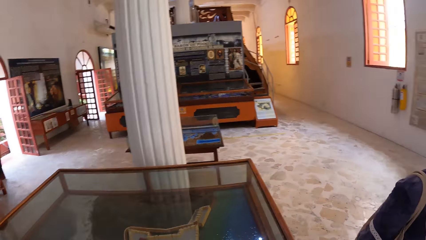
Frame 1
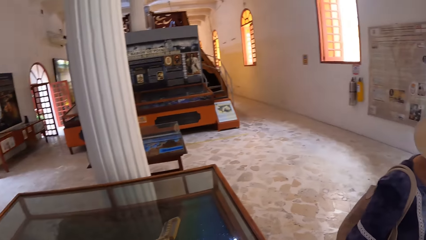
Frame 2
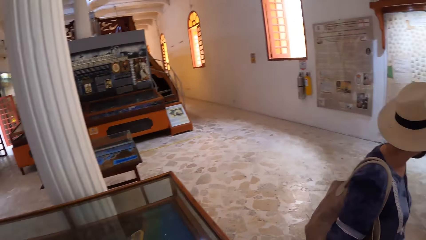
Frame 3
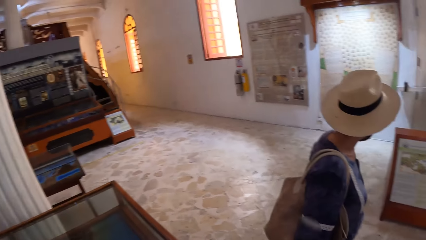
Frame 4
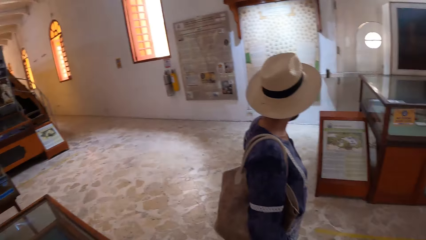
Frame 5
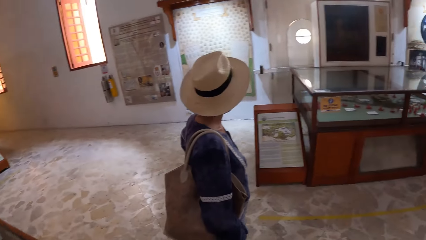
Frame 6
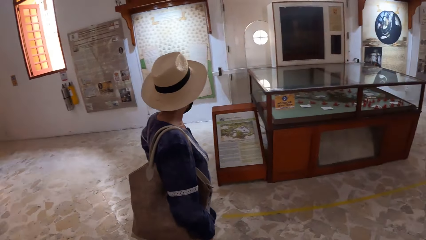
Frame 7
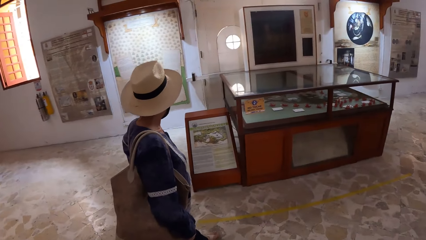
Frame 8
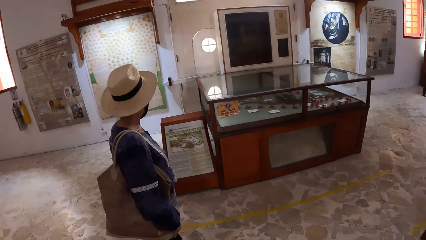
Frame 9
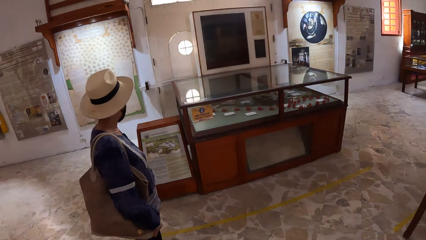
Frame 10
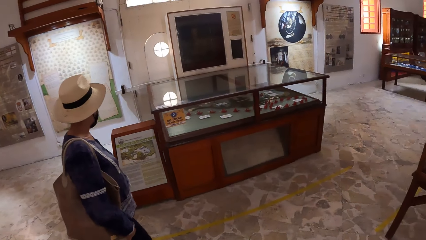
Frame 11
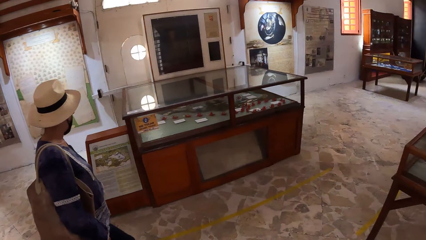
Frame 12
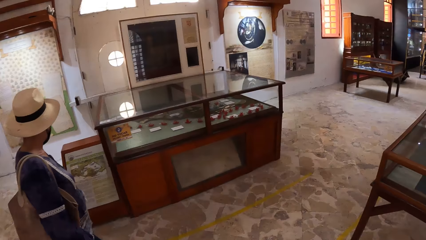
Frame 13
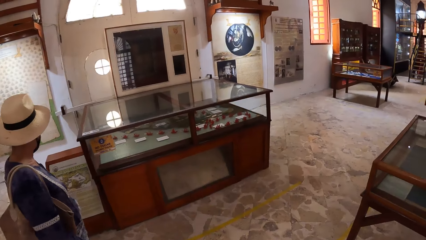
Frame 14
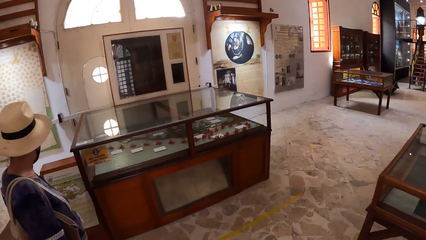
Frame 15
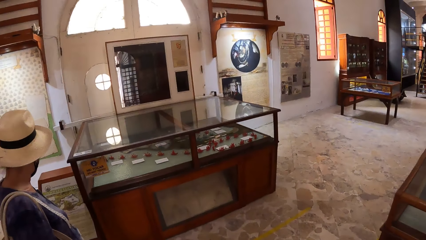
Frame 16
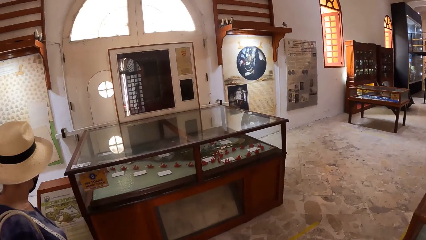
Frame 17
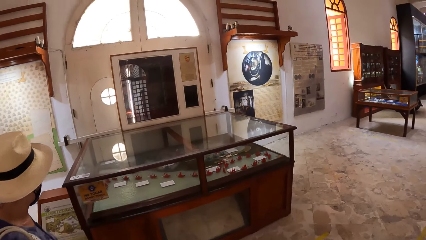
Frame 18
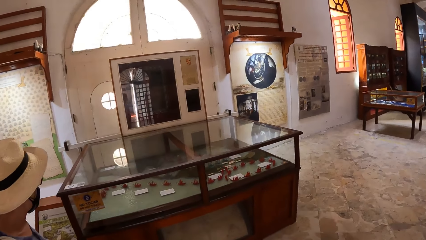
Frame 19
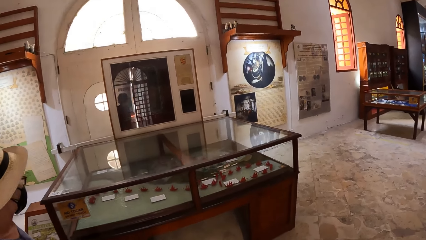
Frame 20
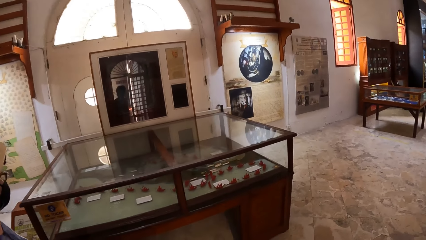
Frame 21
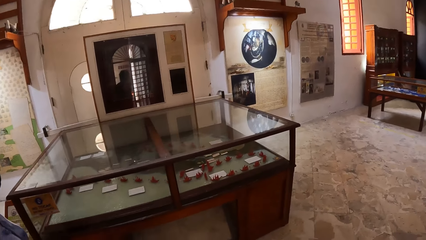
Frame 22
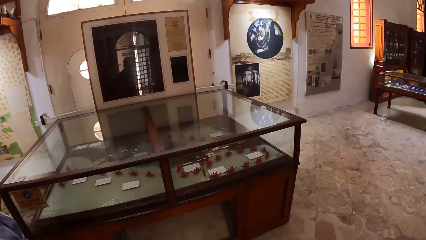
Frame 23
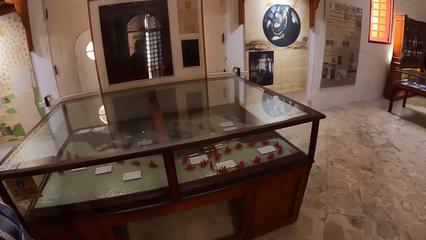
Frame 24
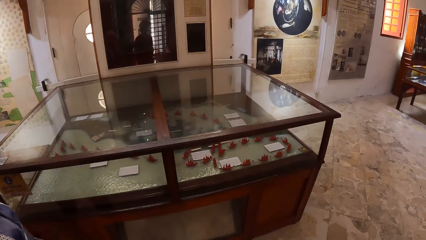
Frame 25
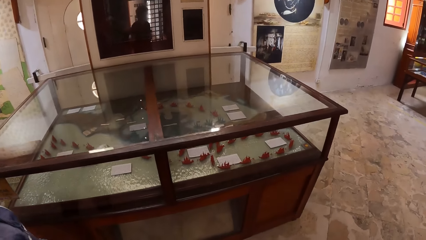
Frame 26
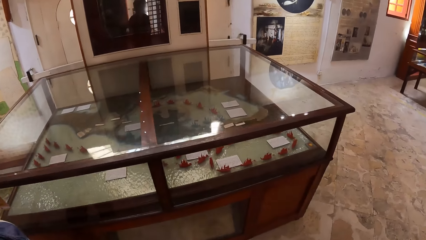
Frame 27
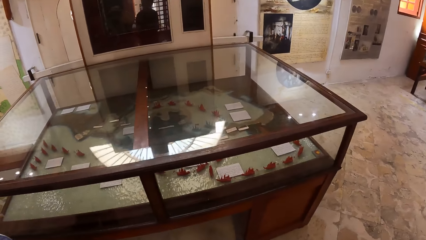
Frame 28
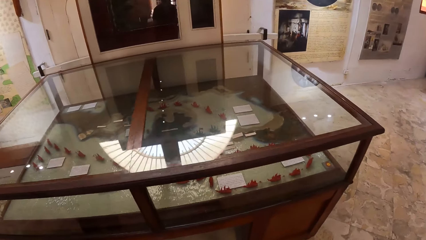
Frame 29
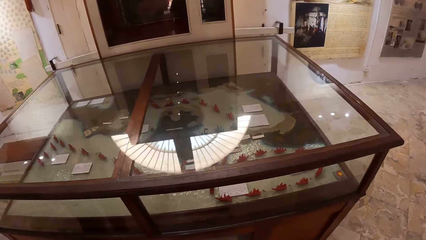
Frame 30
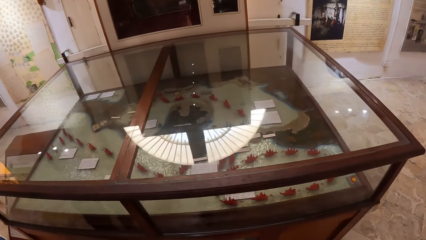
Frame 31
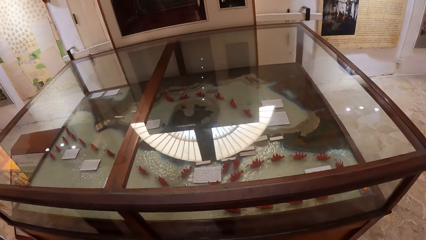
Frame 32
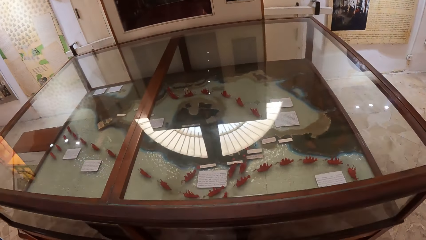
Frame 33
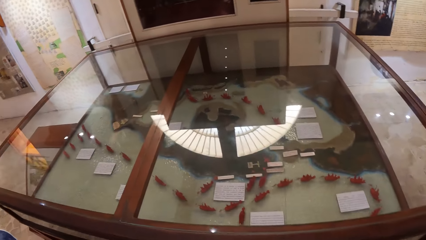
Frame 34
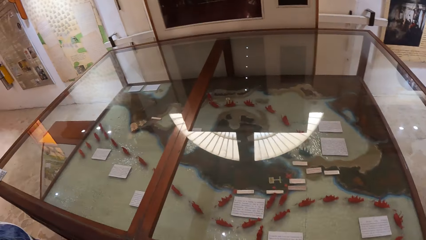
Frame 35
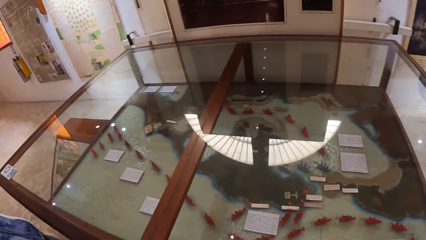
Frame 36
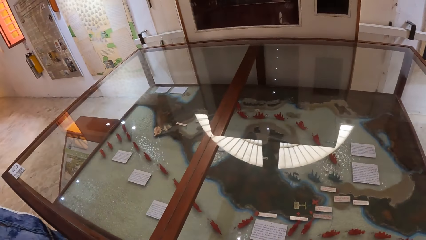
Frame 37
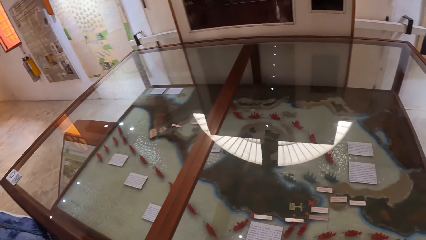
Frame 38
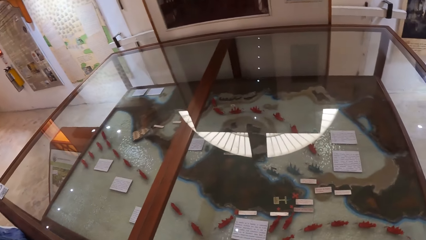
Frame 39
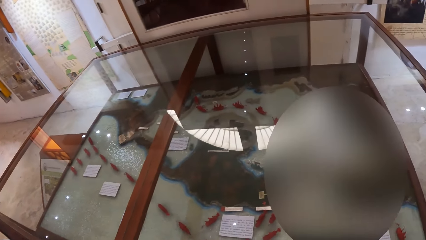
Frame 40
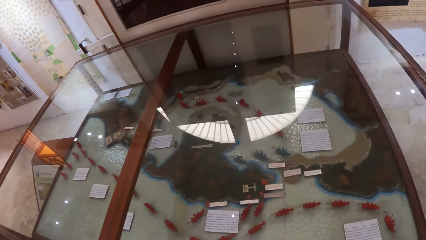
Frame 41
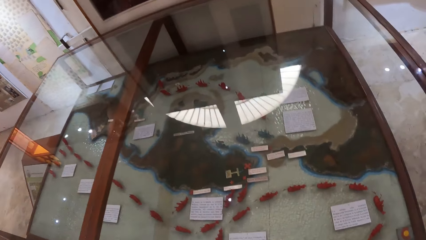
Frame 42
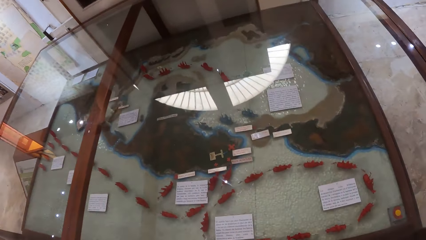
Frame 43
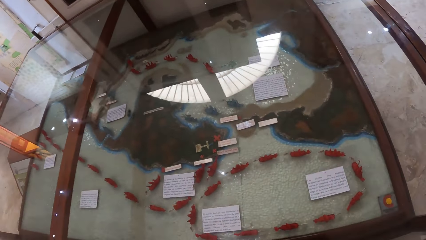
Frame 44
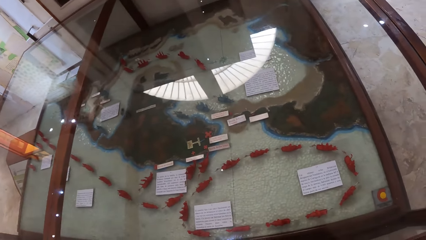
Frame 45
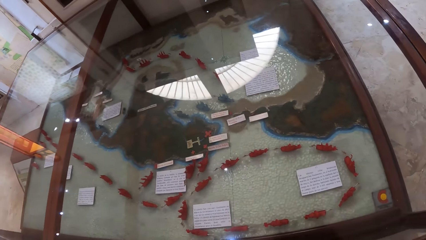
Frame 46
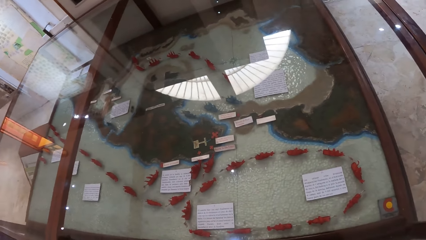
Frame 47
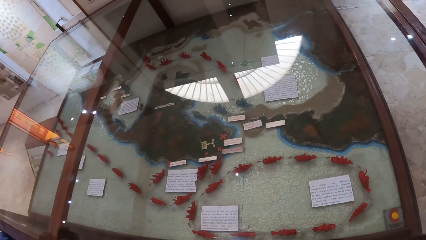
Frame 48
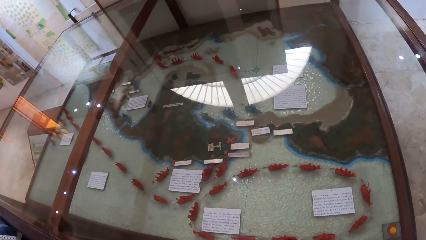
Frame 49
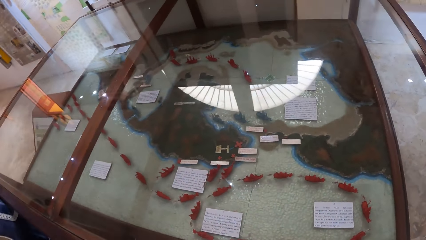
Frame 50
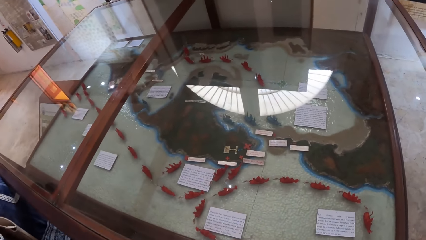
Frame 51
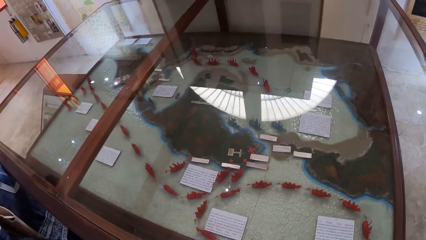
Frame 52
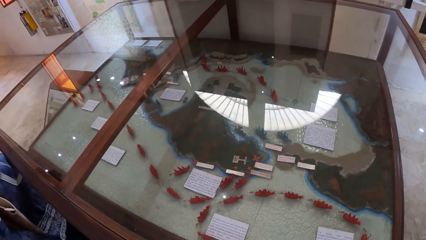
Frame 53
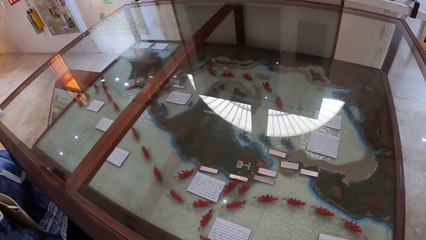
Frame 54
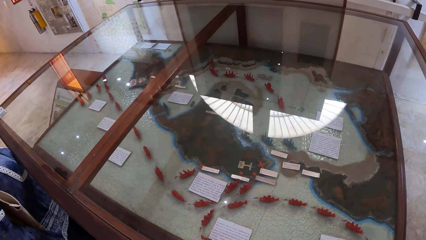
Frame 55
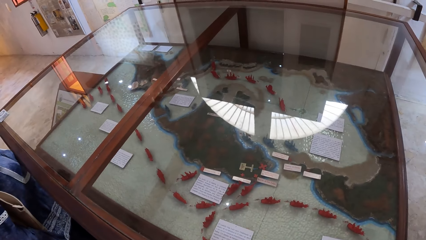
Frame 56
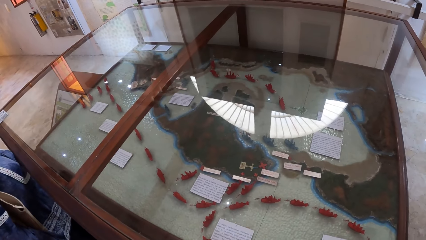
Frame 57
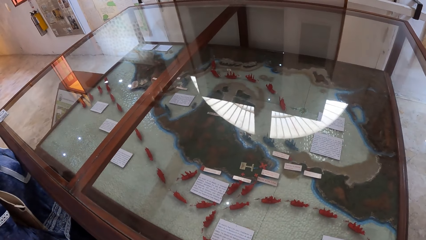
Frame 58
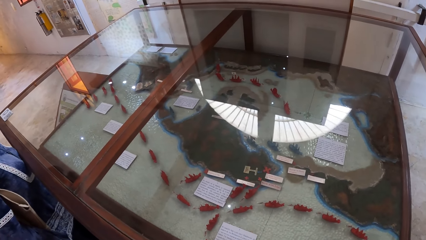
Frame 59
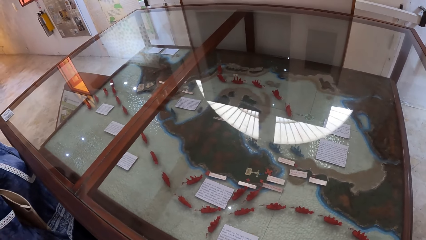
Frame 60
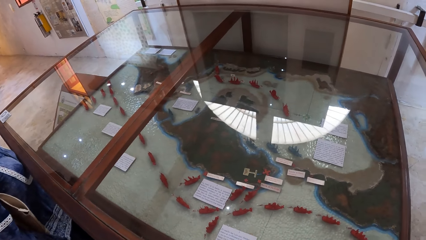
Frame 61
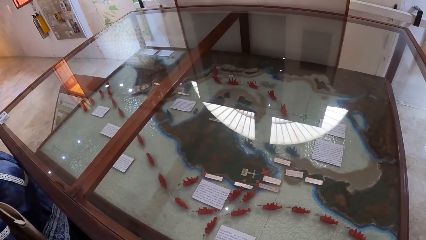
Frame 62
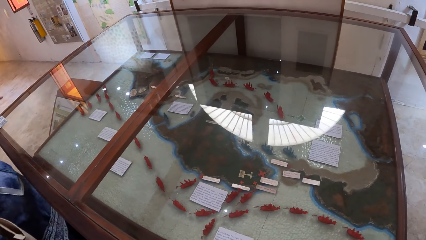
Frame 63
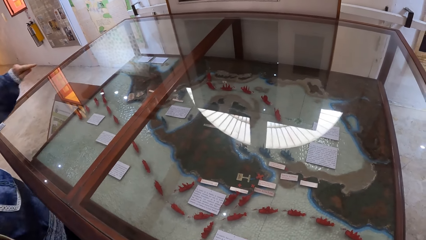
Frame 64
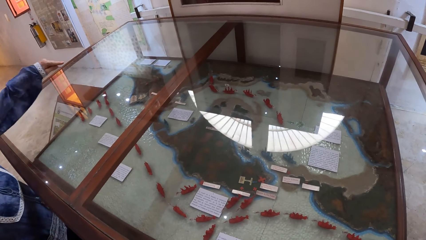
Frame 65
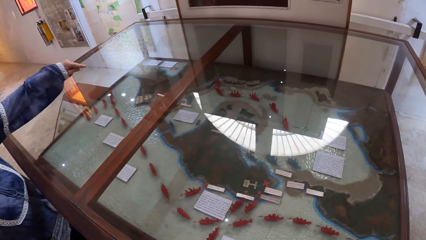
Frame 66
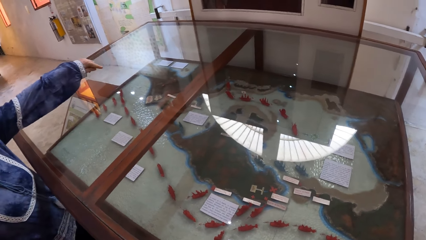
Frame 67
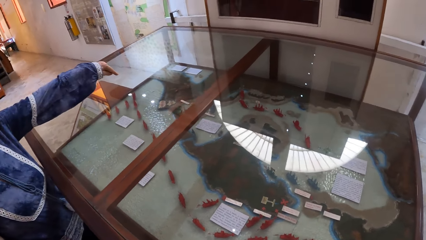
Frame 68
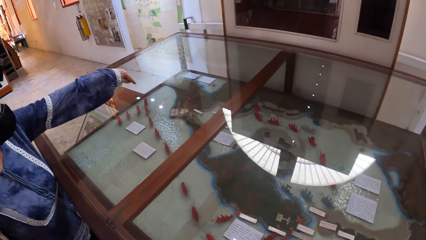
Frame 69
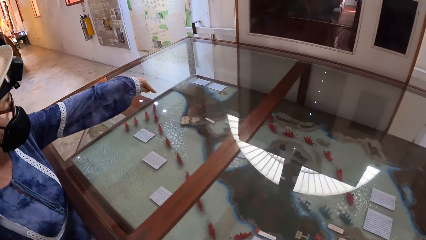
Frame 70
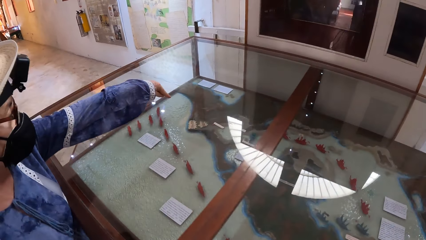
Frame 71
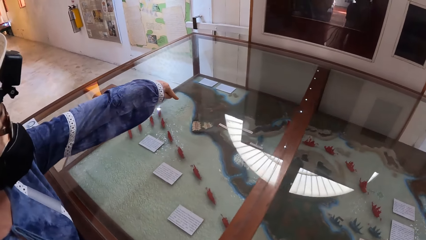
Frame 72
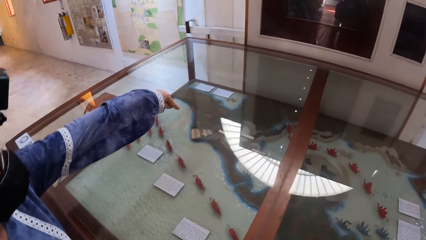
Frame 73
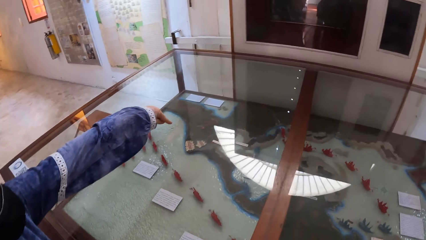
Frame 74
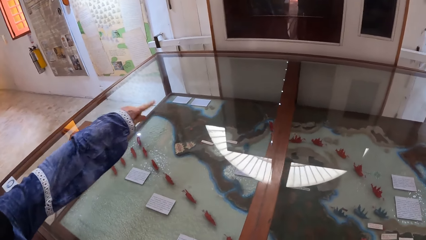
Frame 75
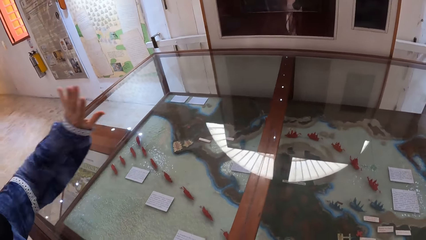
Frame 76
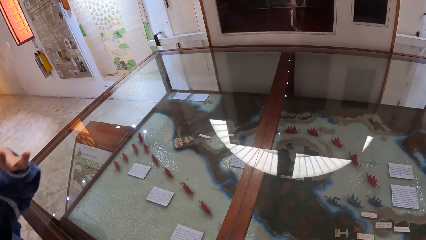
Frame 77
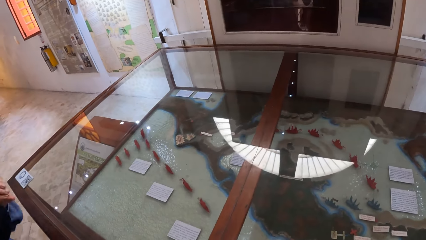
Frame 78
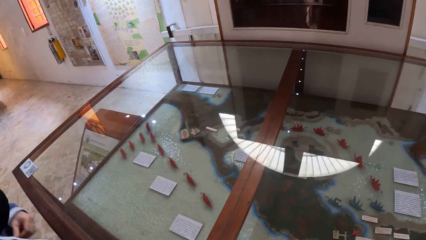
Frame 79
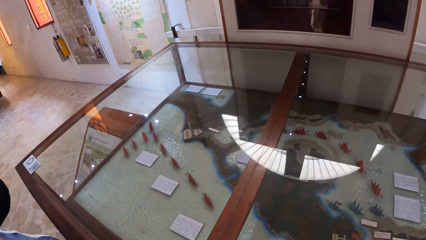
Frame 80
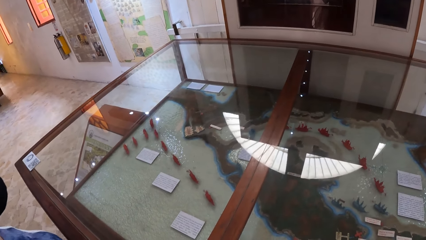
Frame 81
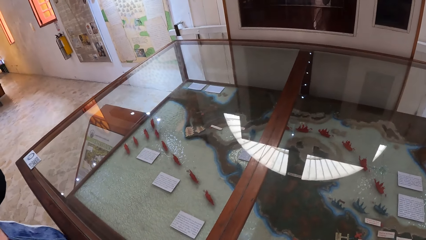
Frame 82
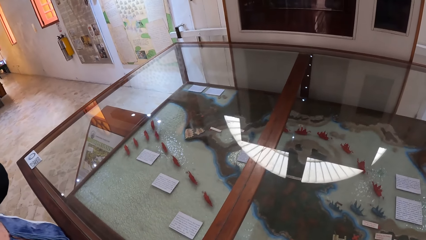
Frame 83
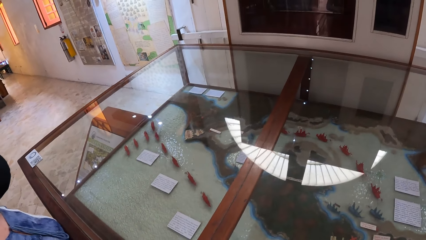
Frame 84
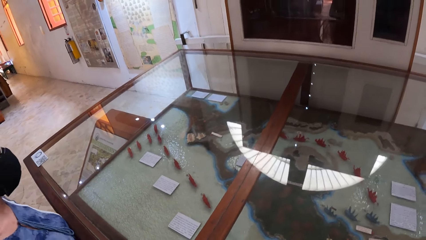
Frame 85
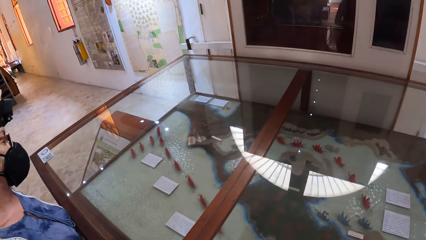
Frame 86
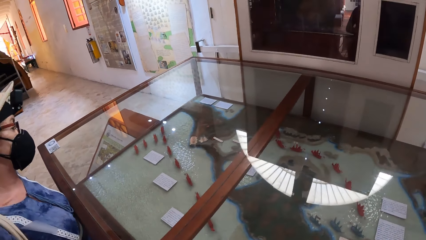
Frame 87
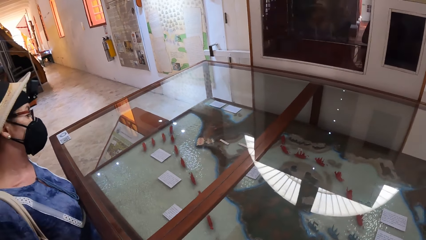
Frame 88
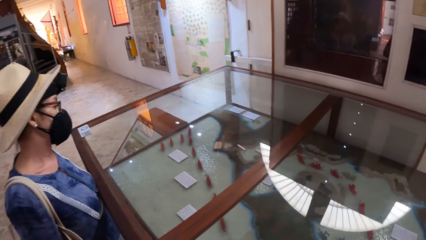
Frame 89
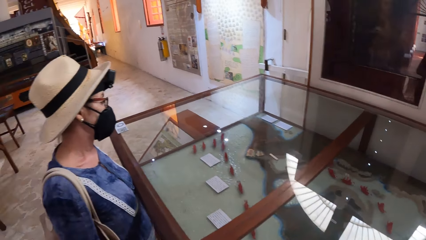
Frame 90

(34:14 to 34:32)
The camera wearer looks around. They walk in the room towards a show glass with a woman. They stop in the room. They stare at the glass. The woman points to an artifact in the show glass with her left hand. The camera wearer stares at the glass.
